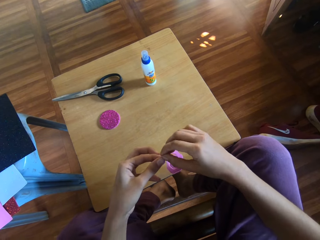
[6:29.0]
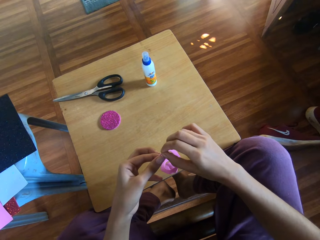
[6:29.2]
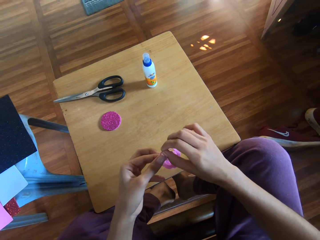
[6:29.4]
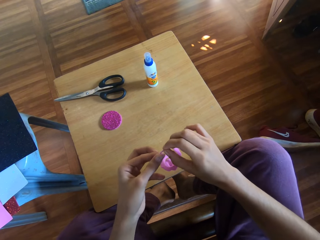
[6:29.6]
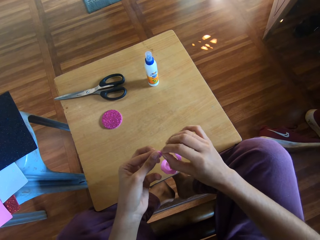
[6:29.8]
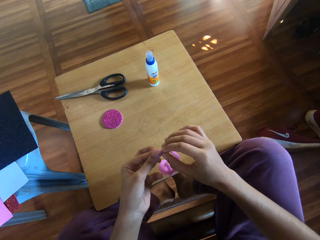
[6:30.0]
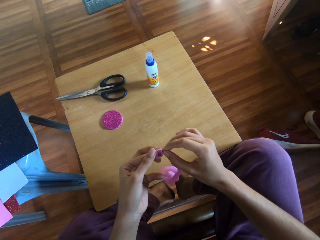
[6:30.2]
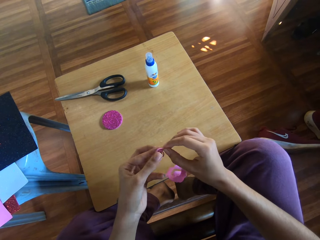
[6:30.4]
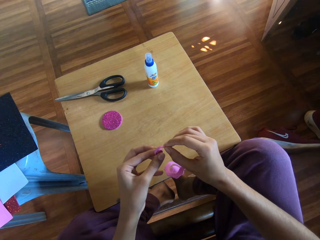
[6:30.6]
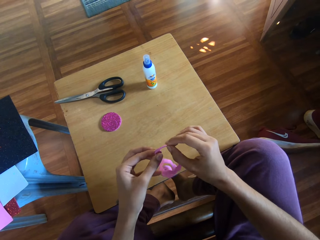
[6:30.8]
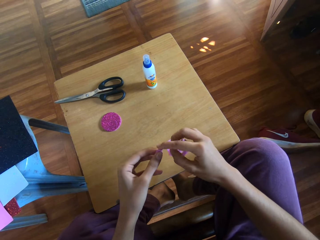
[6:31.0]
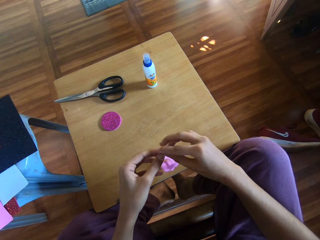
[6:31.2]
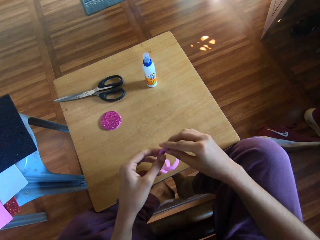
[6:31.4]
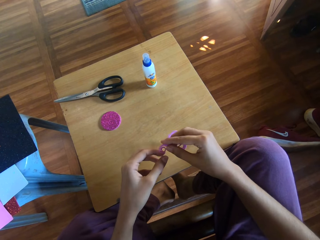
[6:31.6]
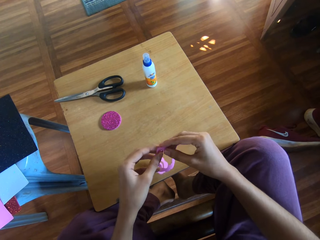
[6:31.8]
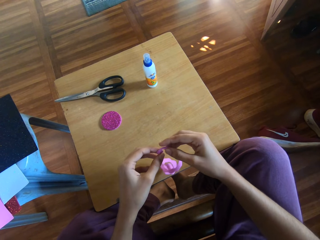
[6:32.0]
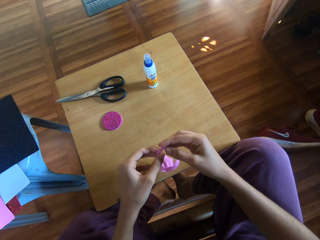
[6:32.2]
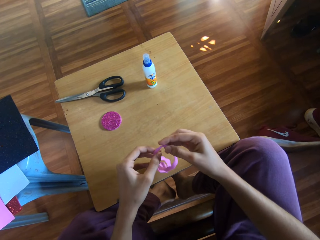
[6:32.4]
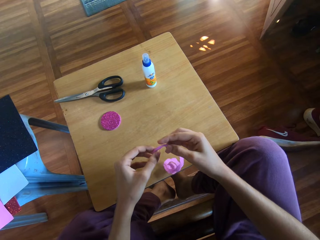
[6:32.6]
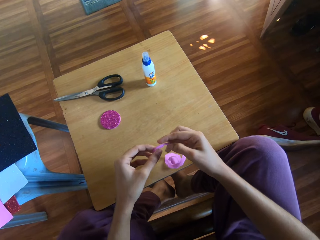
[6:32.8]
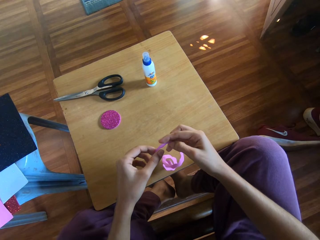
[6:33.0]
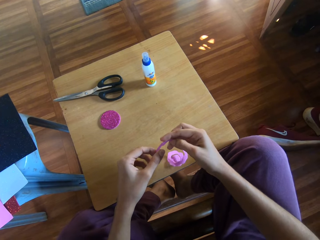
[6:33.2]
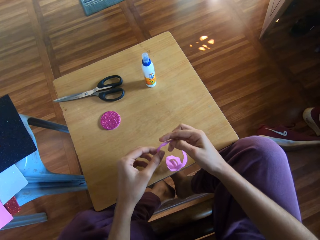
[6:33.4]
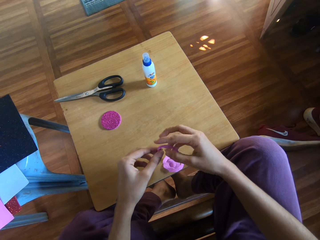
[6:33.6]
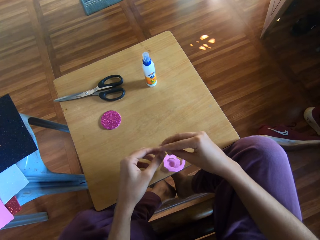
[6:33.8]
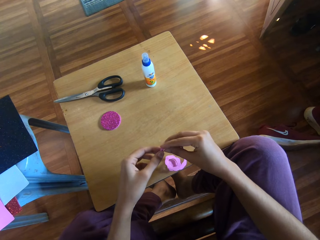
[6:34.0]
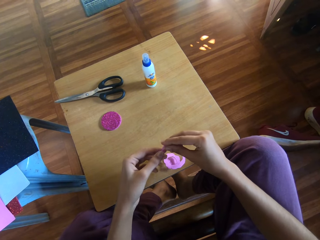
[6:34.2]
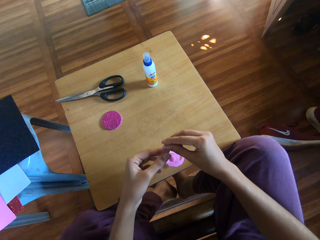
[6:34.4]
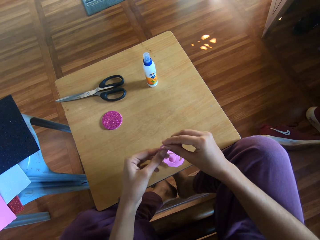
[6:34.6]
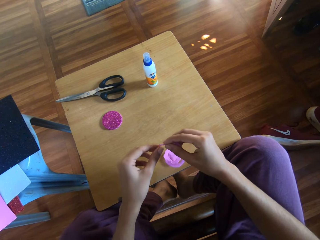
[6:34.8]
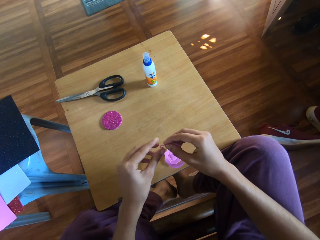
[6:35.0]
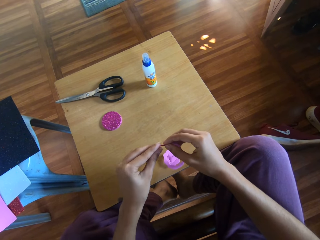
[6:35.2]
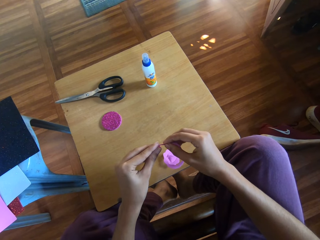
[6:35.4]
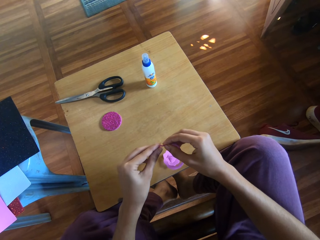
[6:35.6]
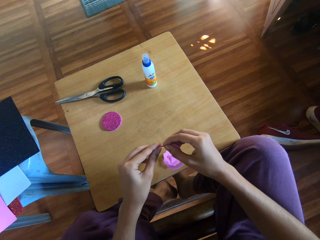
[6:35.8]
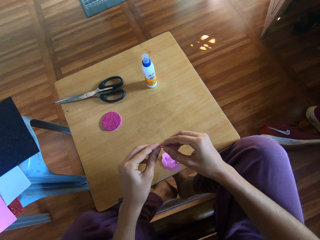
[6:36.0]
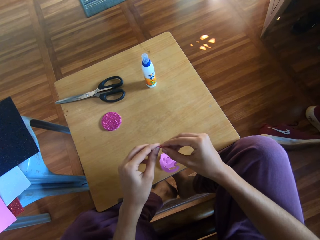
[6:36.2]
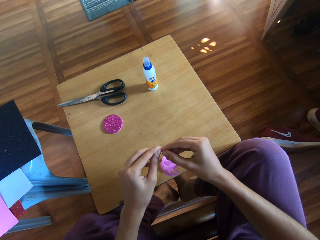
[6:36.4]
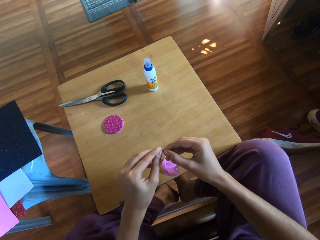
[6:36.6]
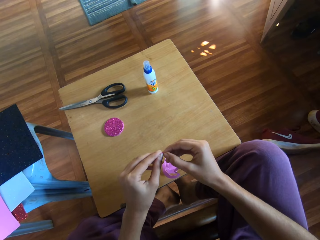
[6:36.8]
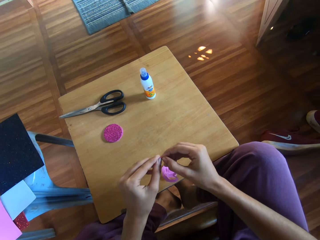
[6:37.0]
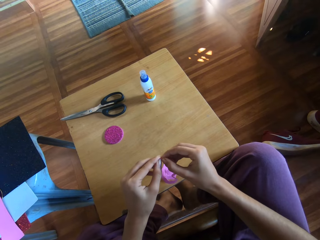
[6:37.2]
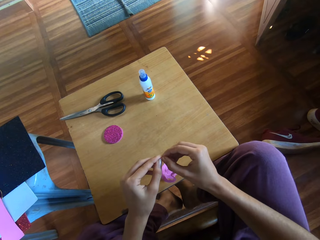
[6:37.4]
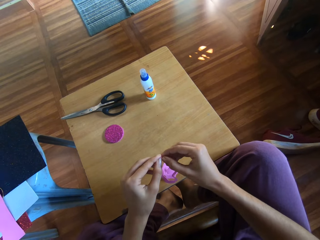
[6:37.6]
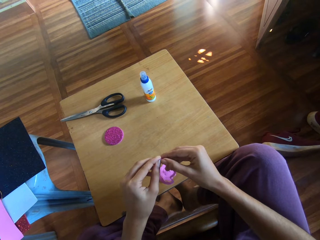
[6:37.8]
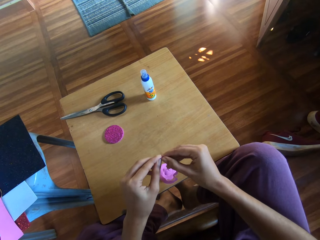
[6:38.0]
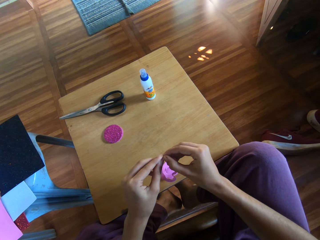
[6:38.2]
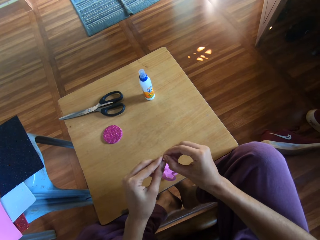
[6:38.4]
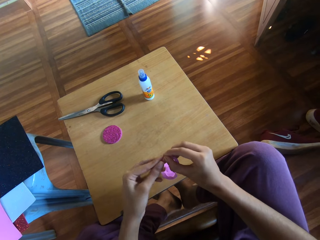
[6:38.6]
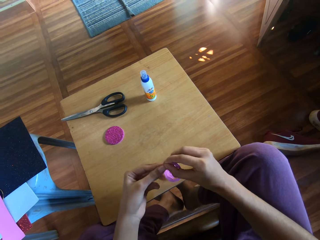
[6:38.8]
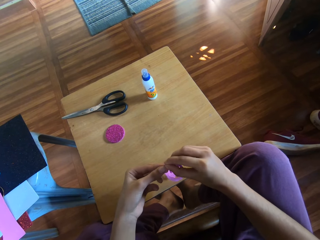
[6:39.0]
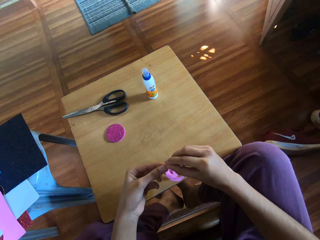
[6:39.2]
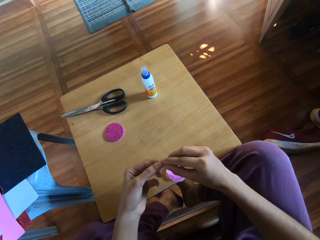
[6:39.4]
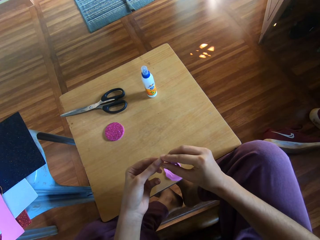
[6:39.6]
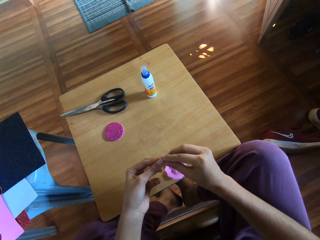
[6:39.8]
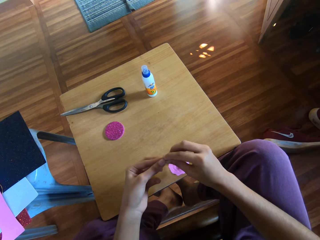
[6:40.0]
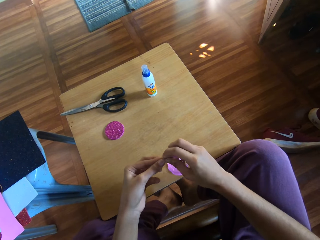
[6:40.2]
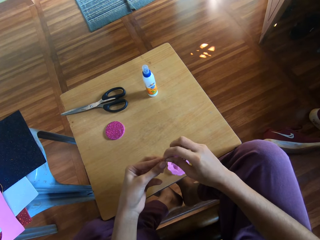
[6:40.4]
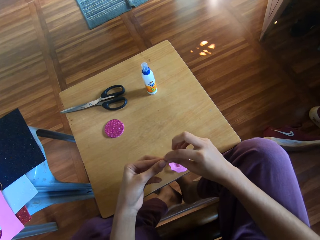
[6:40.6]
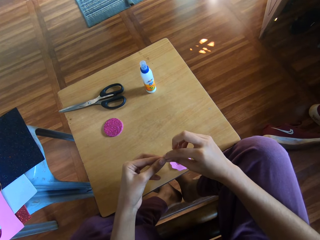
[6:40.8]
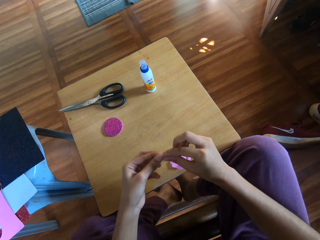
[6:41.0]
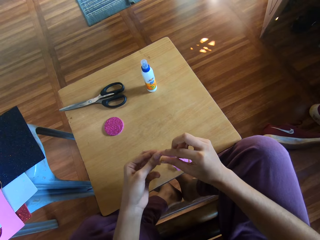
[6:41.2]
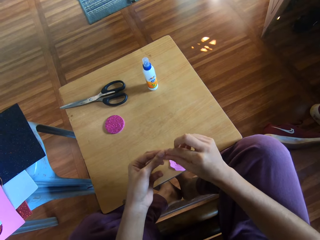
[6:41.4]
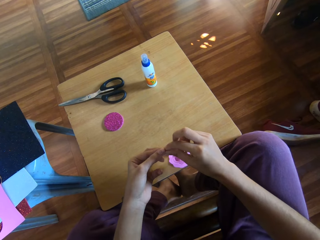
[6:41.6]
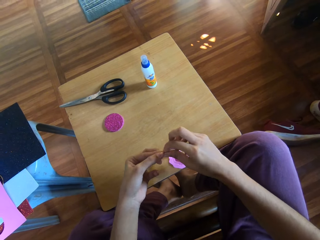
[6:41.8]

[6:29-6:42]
The camera wearer unrolls the spiral craft paper with both hands. They unwrap the glitter paper round. They roll the spiral craft paper with both hands to form a rose.

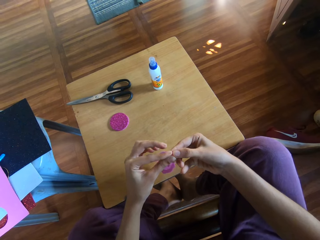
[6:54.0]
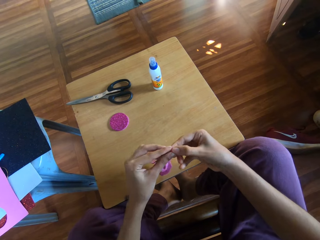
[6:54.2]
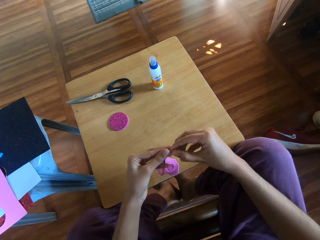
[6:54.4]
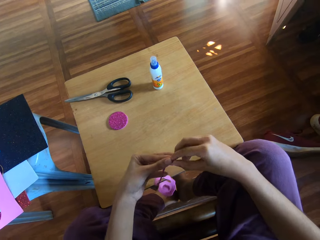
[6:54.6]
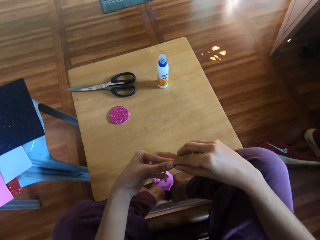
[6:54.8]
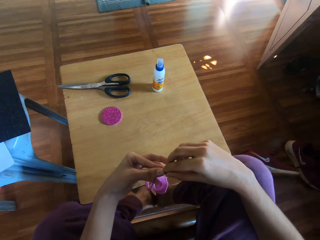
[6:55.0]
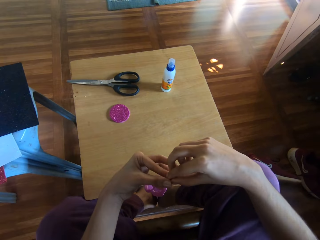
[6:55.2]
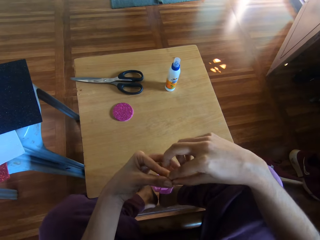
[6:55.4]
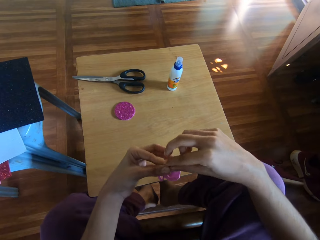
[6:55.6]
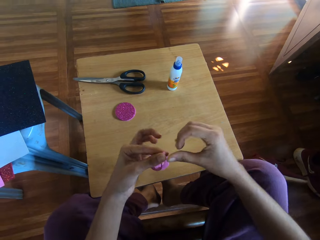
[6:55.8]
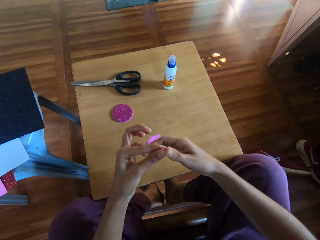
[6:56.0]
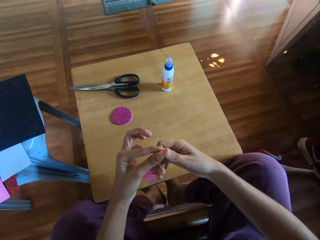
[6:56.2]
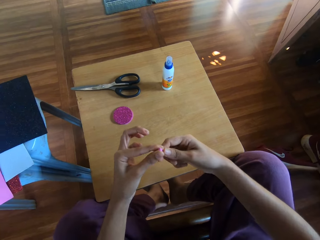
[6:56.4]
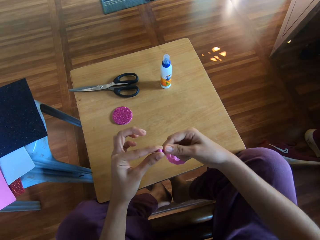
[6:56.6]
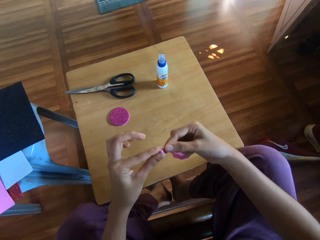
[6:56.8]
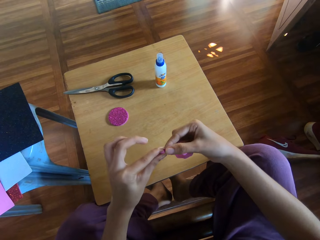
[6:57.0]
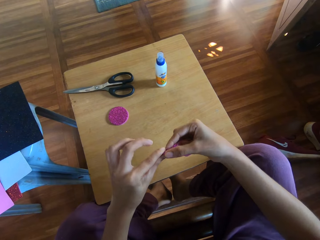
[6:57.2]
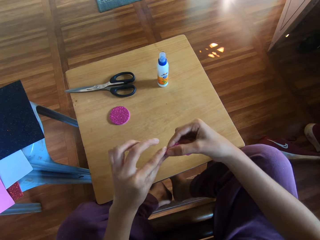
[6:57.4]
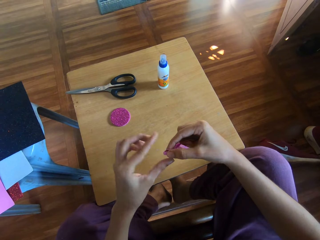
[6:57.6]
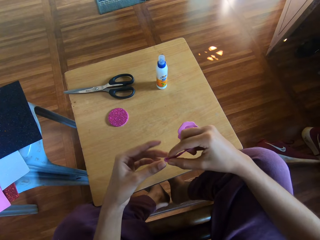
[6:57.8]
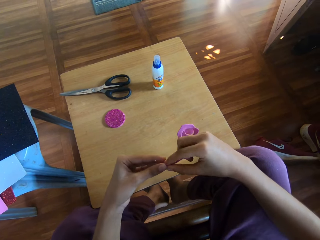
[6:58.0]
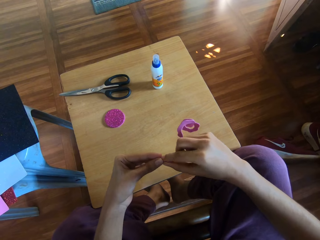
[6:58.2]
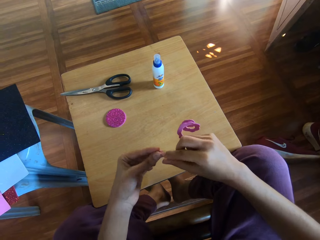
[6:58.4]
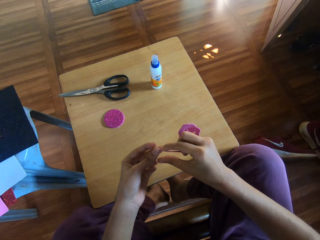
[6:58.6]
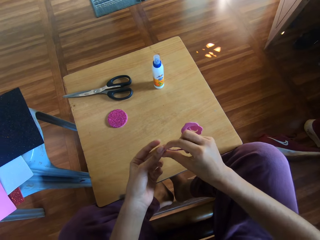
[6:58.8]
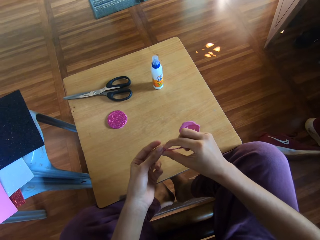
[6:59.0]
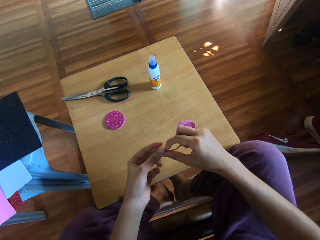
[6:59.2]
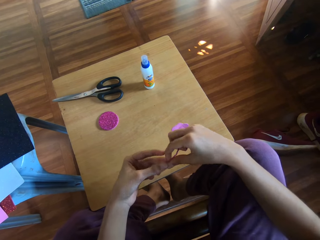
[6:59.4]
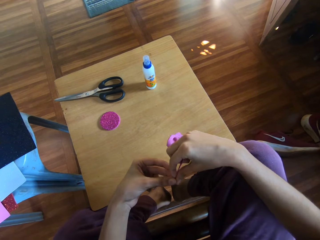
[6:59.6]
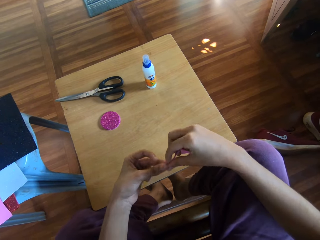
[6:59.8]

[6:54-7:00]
The camera wearer rolls the glitter paper round using hands.

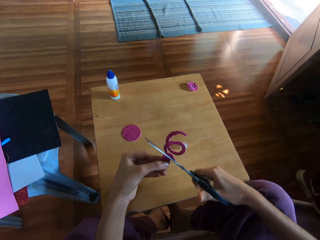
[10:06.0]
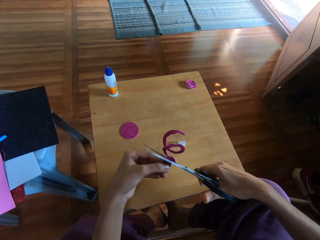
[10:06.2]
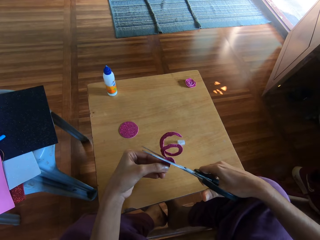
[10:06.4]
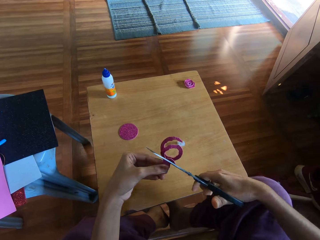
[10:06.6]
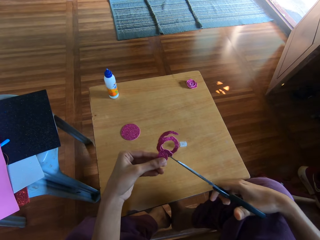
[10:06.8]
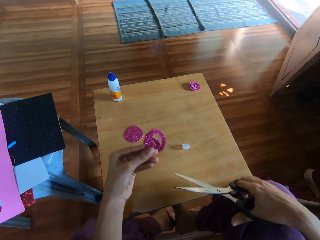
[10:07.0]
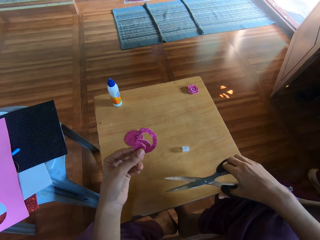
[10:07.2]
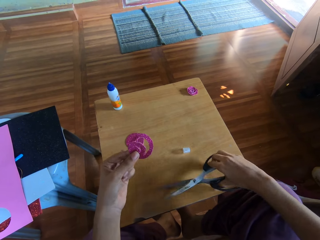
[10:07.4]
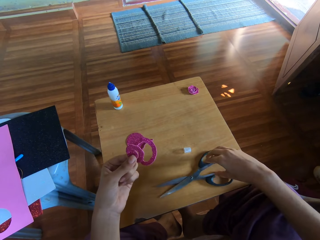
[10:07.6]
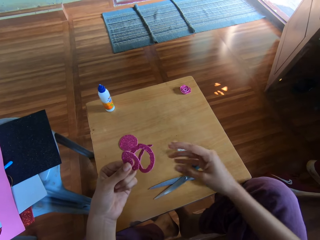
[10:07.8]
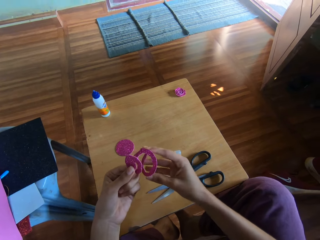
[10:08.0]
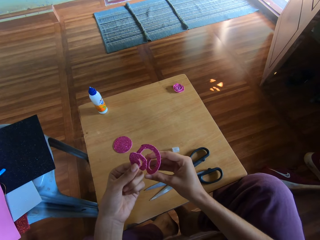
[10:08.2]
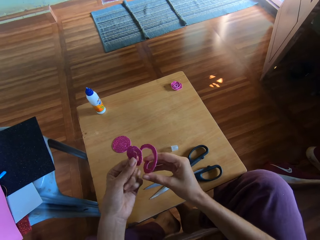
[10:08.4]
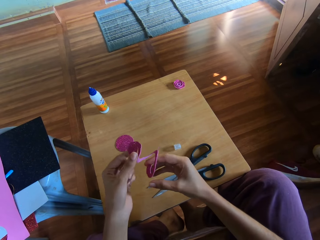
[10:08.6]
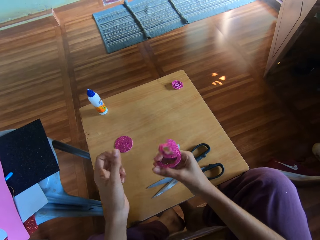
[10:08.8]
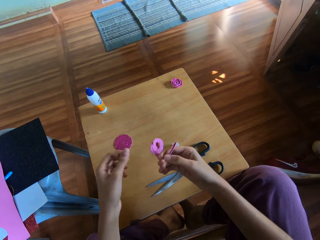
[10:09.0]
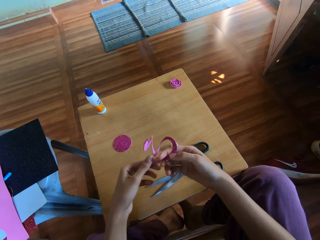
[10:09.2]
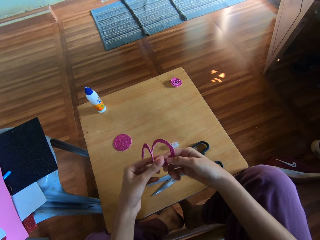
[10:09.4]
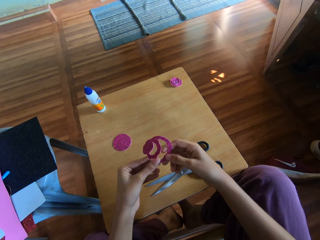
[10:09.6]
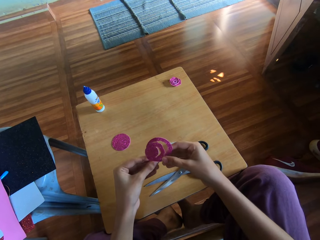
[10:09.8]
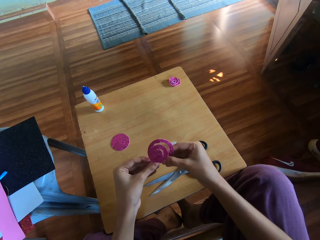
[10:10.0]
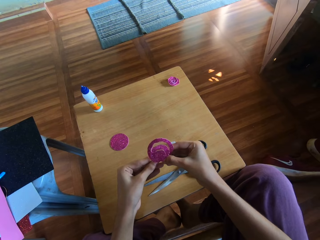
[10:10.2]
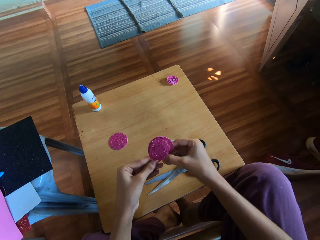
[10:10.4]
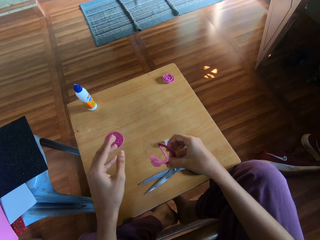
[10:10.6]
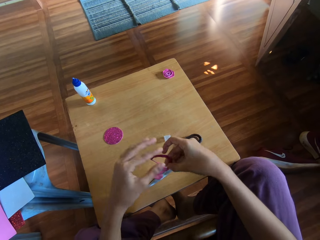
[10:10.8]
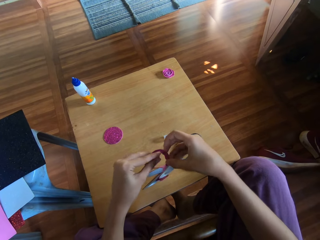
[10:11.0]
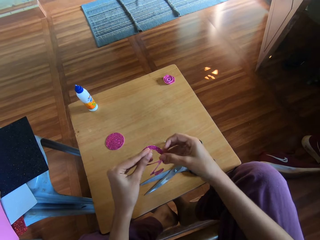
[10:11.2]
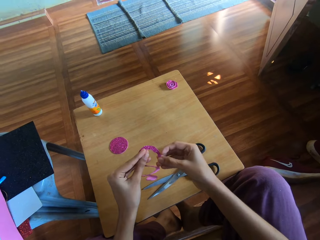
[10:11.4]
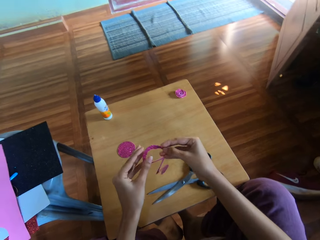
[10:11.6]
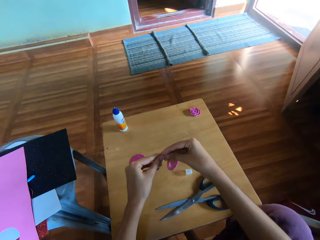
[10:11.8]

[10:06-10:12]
The camera wearer drops the pair of scissors on the table with her right hand. She folds the cut piece of glitter paper with both hands.
